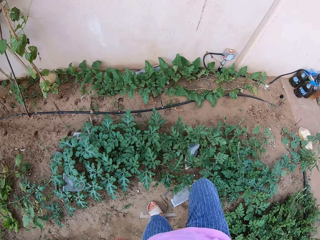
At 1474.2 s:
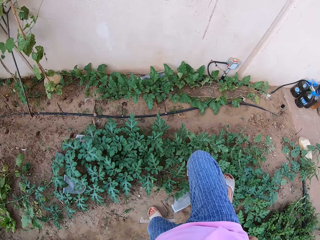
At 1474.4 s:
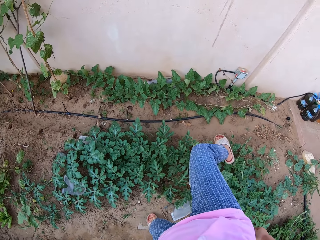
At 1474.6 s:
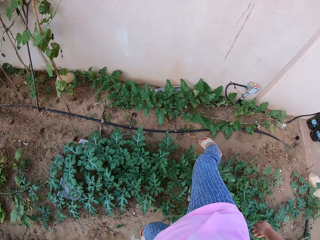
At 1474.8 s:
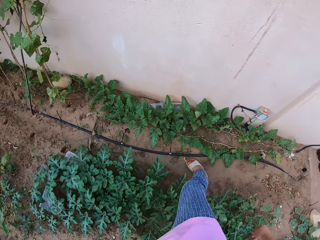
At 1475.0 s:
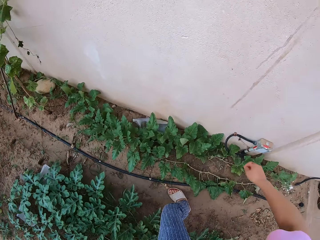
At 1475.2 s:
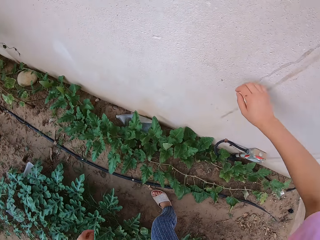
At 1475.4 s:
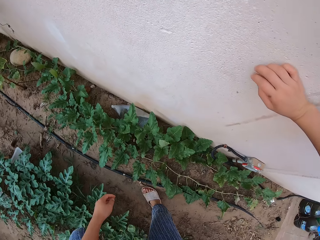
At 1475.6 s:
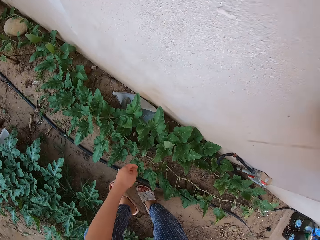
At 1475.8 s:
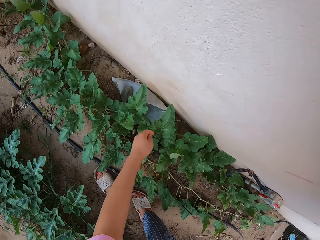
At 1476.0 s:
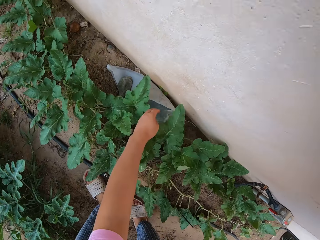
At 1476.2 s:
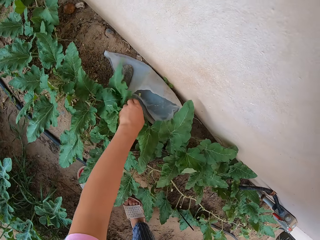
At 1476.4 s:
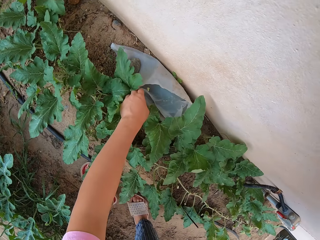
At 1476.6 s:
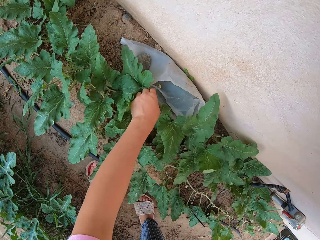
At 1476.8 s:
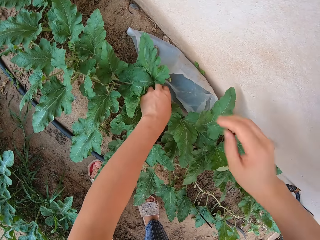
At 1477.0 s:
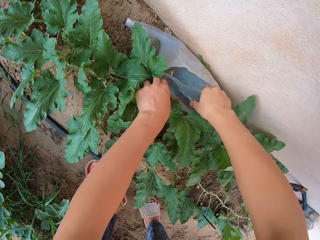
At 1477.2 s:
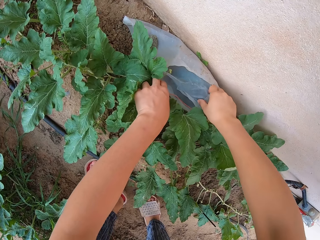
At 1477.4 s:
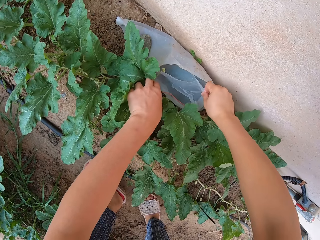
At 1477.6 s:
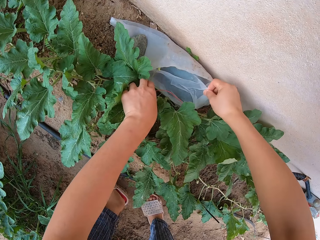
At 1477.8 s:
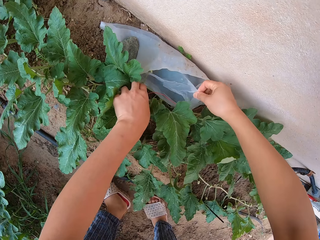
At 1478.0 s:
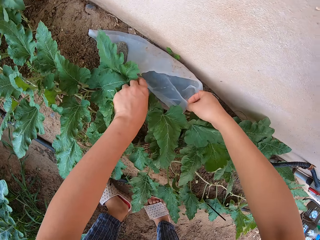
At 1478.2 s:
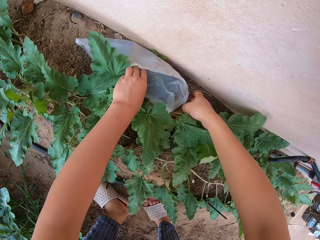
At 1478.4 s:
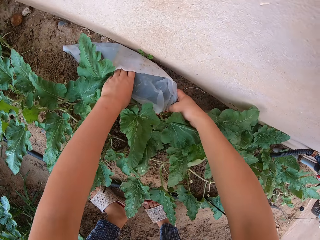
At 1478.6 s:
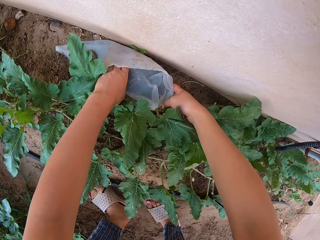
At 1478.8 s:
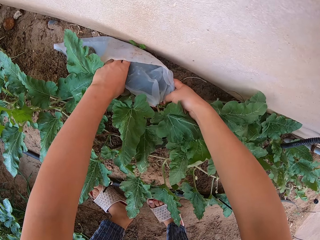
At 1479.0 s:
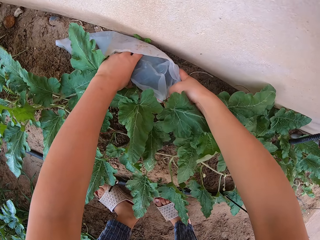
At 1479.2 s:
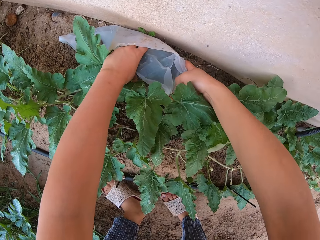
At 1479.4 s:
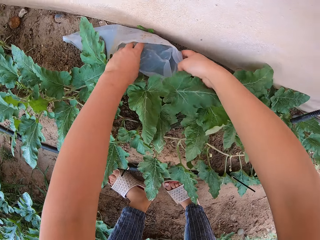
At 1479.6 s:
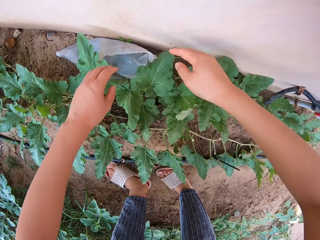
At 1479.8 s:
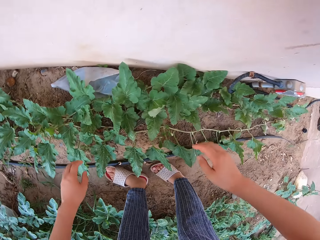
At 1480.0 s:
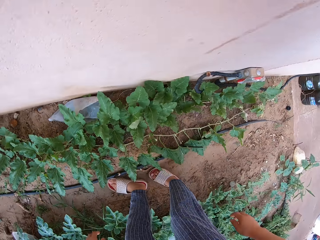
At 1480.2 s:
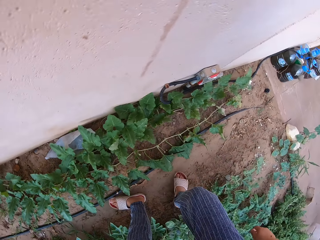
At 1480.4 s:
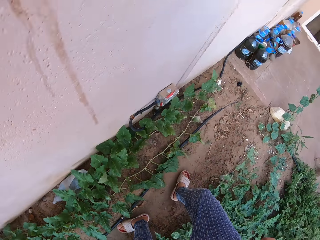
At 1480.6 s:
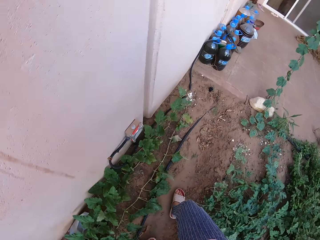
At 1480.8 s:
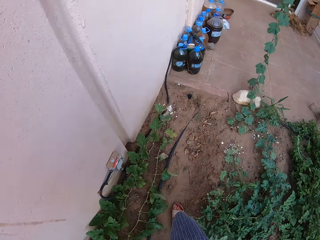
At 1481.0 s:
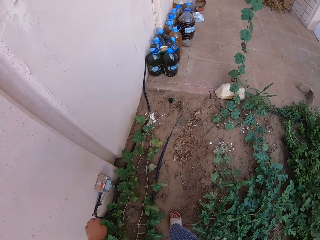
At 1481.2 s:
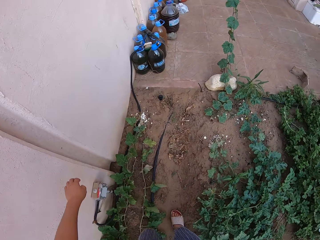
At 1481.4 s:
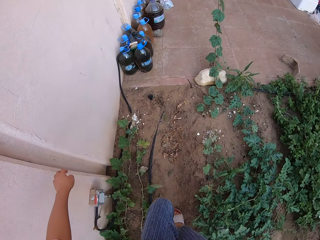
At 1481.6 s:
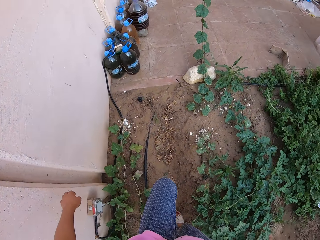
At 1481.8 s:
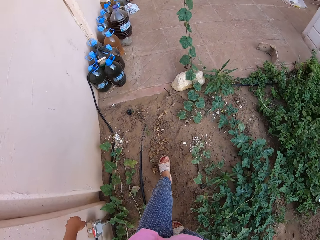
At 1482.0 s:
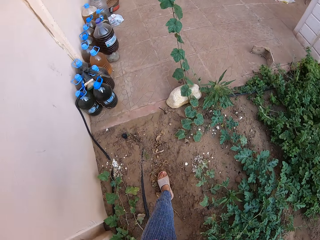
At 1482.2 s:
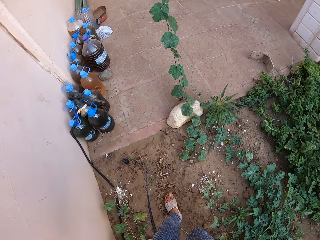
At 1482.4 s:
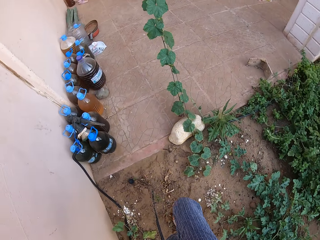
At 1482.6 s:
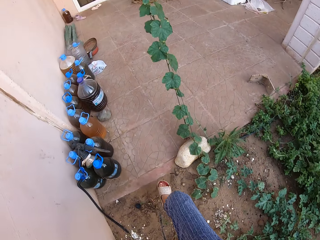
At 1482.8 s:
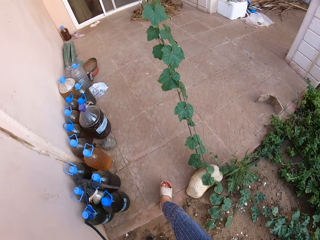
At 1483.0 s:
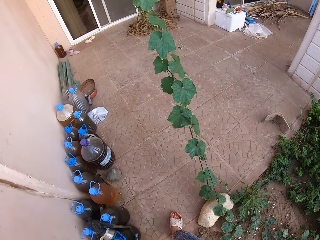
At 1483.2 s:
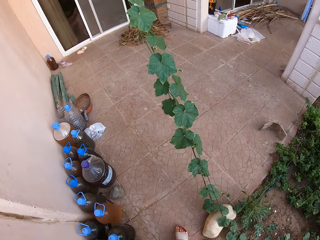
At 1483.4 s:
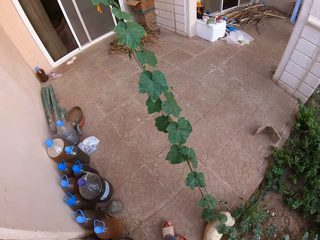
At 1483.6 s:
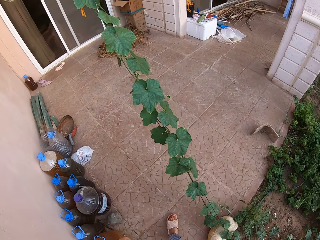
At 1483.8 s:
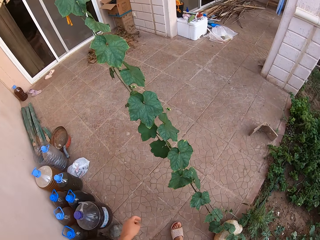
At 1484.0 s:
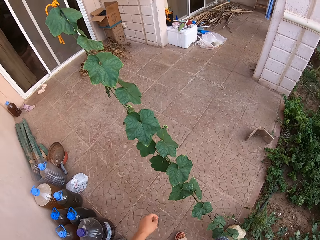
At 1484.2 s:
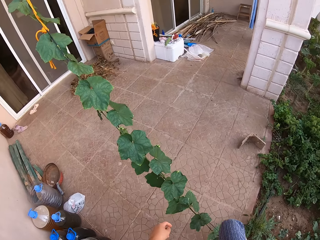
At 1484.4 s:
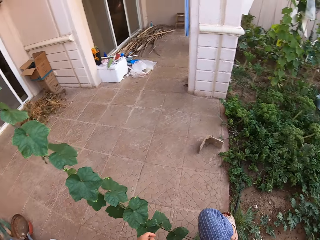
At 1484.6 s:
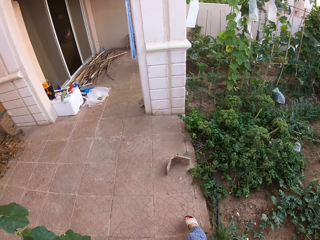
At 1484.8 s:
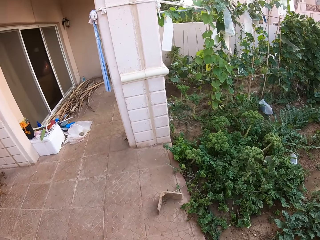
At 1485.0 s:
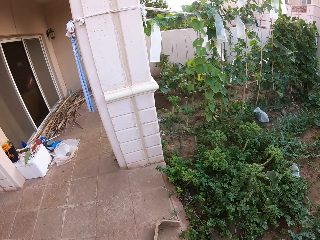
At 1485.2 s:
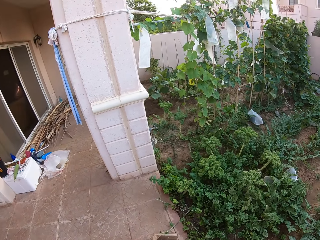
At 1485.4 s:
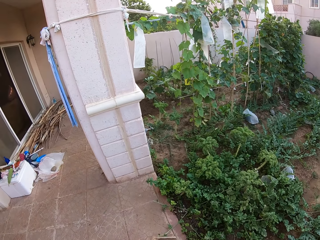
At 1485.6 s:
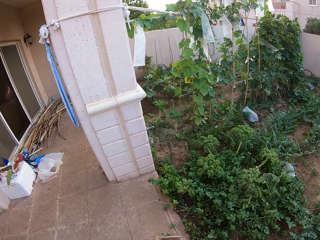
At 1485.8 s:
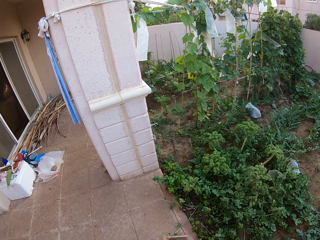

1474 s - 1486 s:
The camera wearer jumps the plant. They hold on the wall, move the leaves, and hold the fruit in the nylon. They grab the cellophane bag. They stand up. They walk around.

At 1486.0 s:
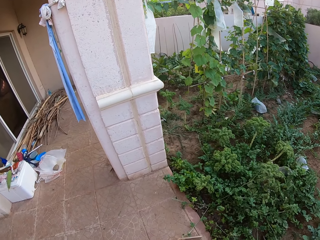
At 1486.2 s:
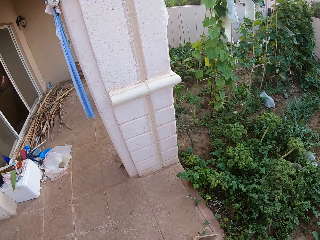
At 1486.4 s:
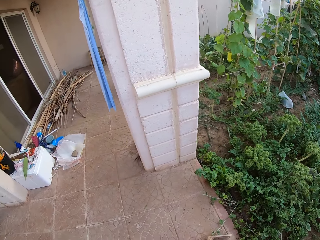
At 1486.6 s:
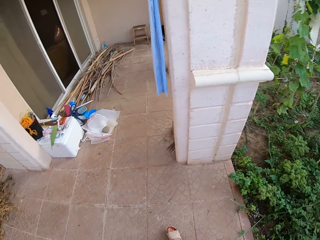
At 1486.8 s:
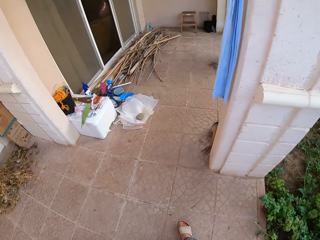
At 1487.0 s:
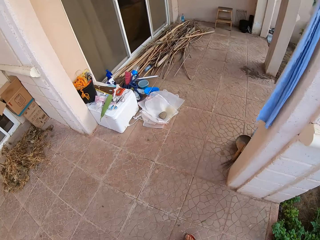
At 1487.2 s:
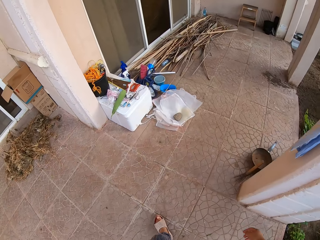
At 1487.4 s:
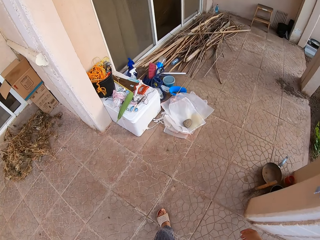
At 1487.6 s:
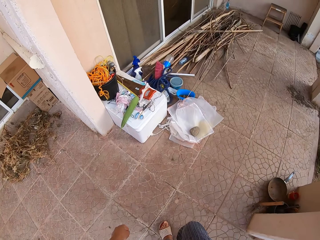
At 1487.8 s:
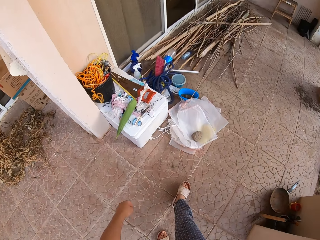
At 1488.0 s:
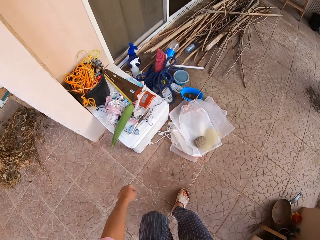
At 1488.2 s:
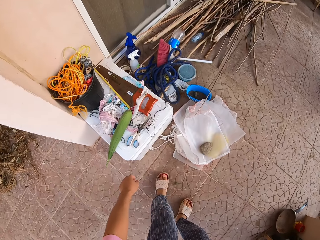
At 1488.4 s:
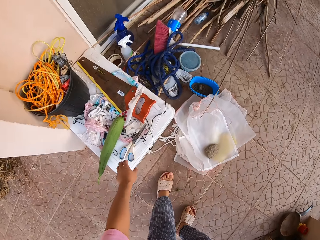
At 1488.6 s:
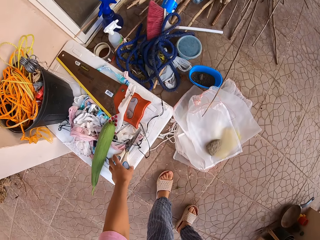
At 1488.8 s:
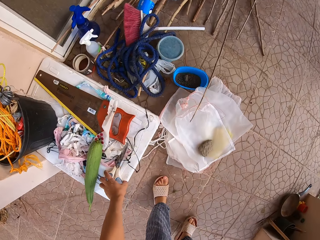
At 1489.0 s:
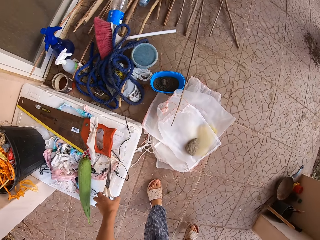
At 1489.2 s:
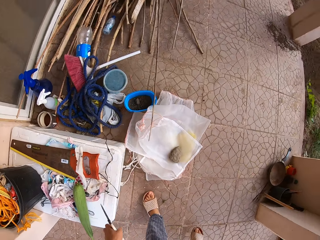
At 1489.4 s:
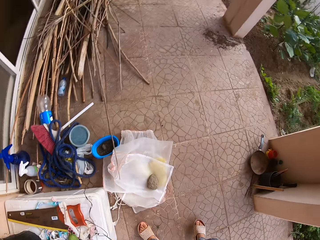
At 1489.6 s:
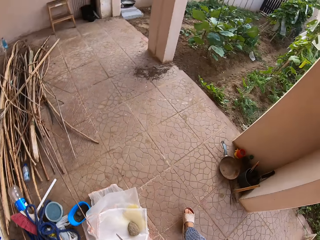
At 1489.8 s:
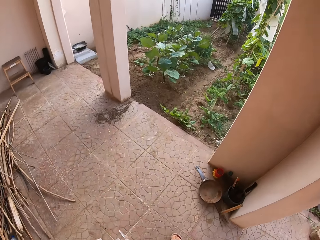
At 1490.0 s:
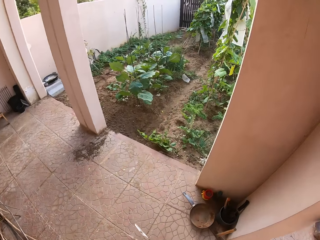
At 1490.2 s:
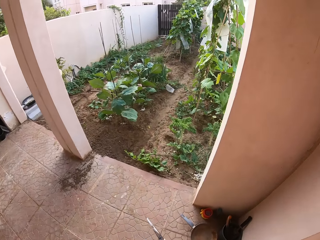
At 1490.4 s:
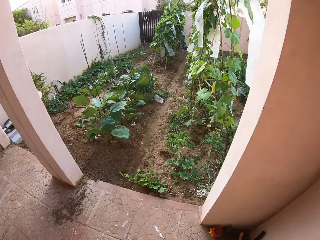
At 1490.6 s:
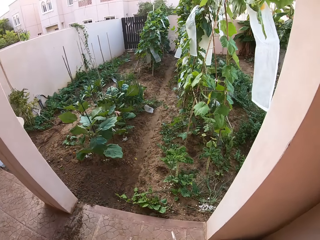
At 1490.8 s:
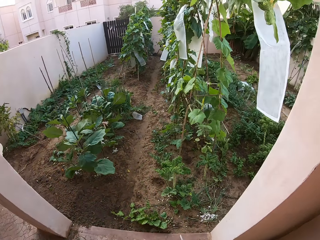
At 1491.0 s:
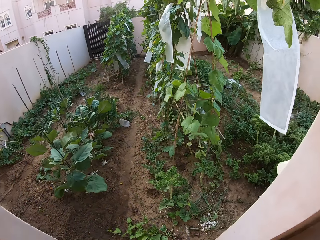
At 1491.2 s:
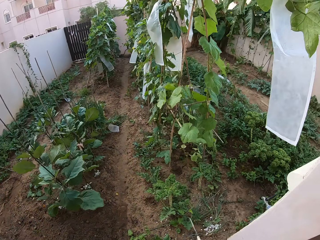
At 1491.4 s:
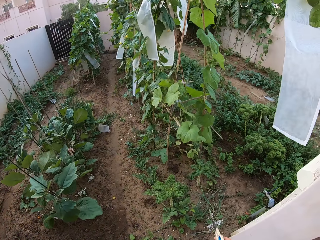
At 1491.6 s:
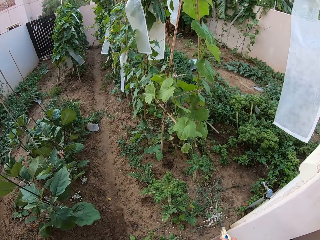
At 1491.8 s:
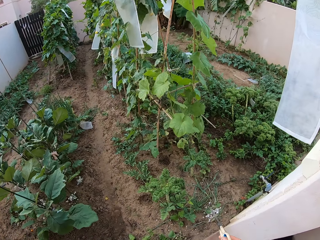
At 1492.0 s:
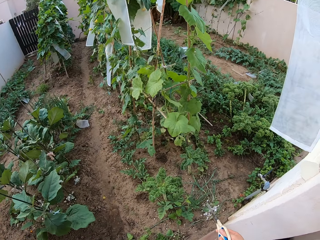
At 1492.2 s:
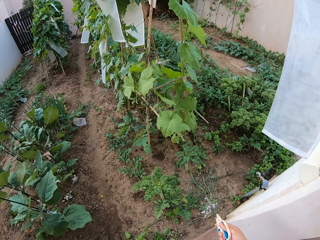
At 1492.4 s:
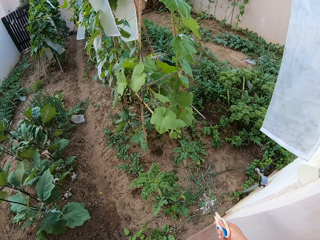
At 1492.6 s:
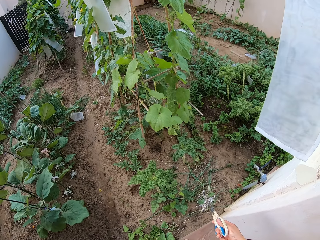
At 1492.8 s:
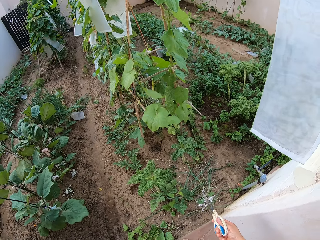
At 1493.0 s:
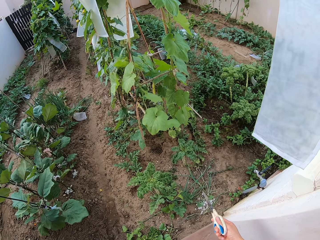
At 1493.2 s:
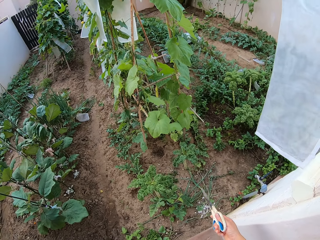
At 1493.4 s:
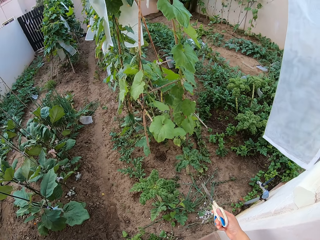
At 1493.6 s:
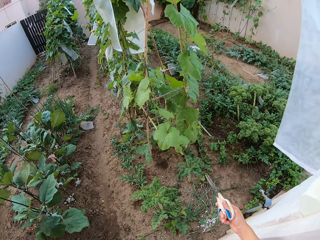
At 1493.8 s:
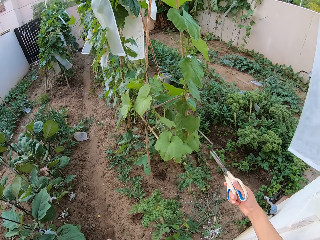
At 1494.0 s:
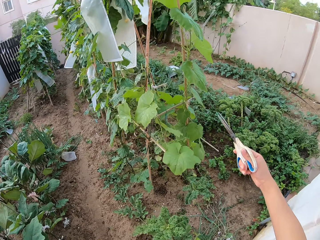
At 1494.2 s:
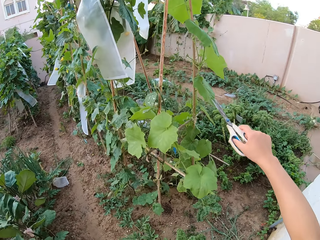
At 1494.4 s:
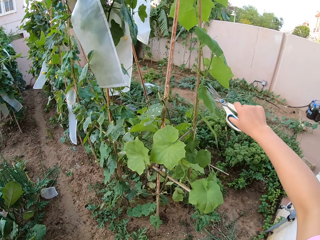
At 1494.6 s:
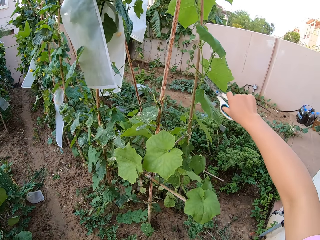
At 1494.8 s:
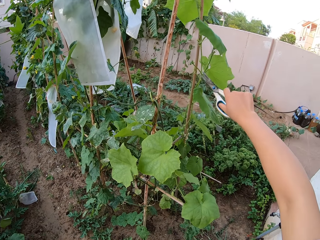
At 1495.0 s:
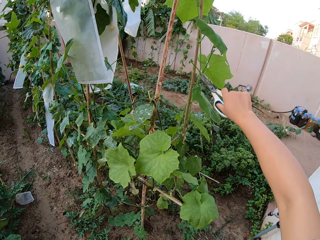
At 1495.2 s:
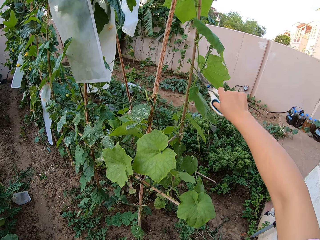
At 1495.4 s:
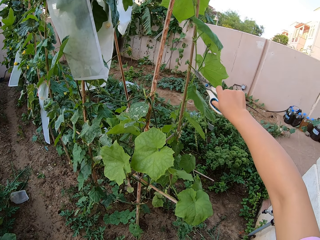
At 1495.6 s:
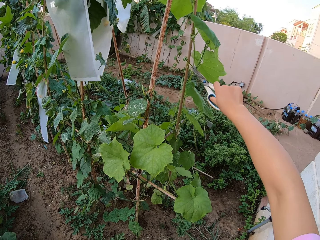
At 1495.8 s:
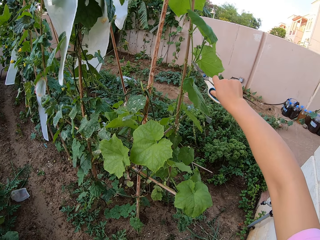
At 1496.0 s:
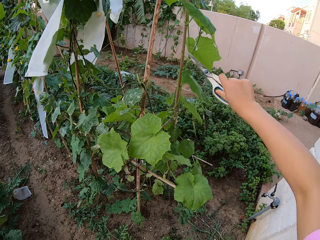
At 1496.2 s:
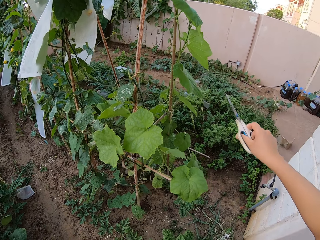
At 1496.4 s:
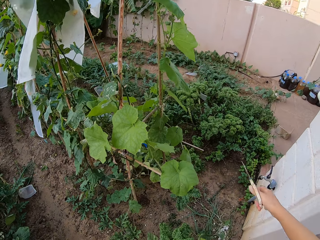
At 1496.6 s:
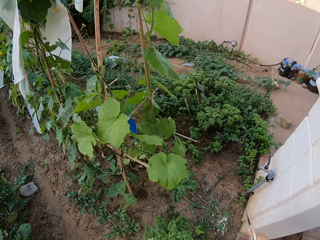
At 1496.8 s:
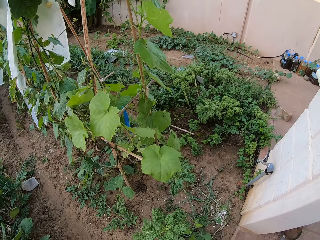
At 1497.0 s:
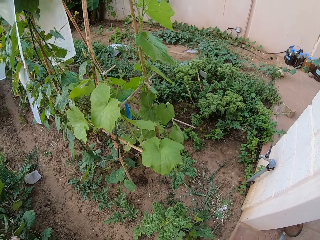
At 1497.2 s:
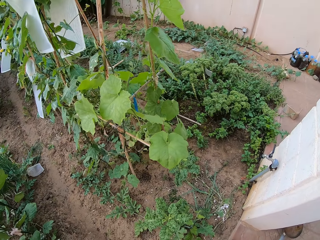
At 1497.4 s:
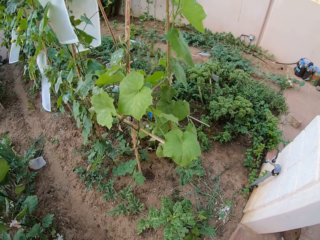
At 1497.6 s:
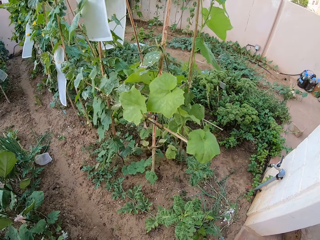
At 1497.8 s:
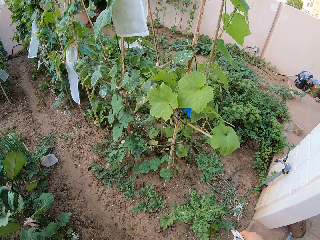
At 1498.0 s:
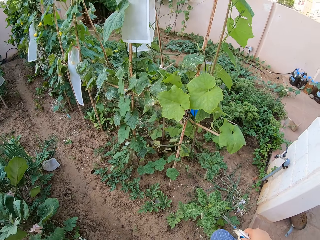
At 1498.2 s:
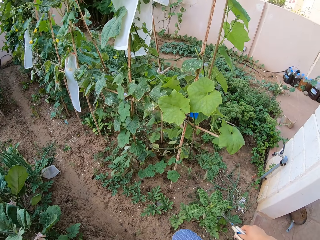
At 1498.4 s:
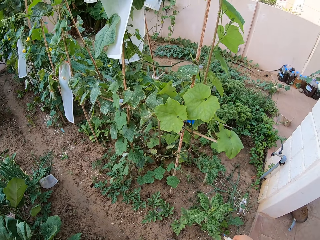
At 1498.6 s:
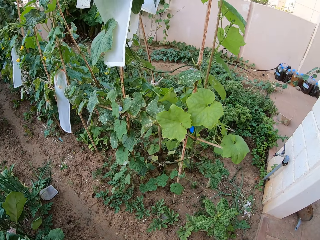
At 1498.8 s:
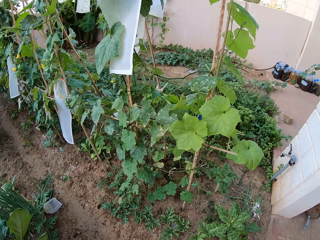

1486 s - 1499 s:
The camera wearer grabs the scissors. They walk around. They cut the branches. They prune the plant branch with the scissors.
